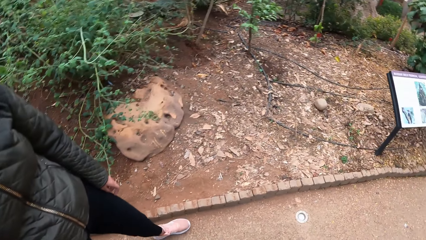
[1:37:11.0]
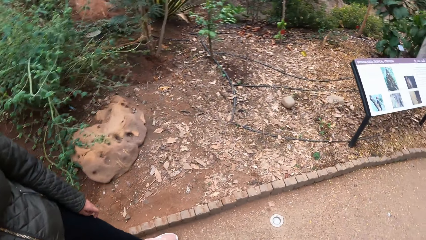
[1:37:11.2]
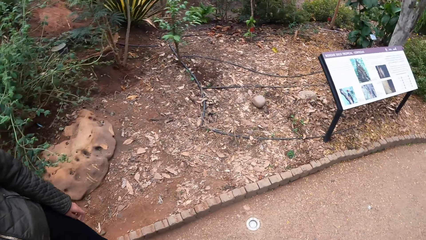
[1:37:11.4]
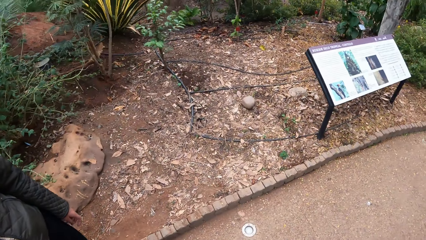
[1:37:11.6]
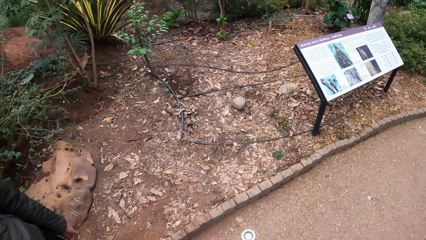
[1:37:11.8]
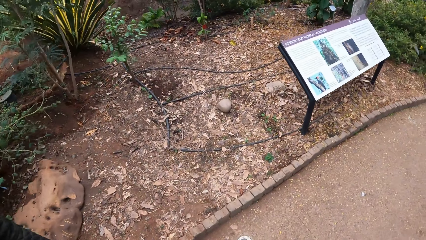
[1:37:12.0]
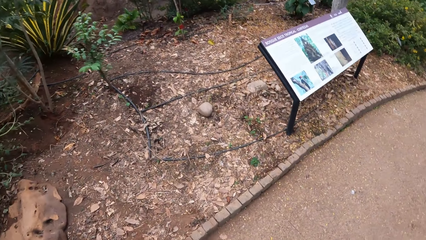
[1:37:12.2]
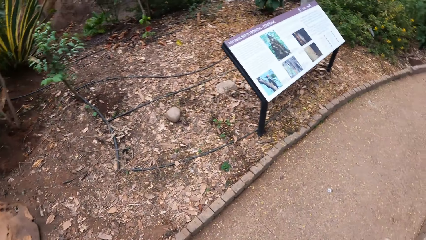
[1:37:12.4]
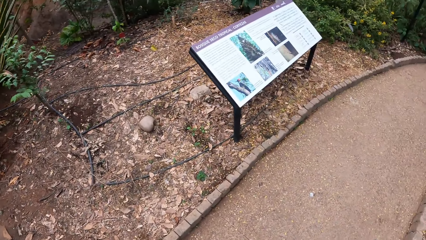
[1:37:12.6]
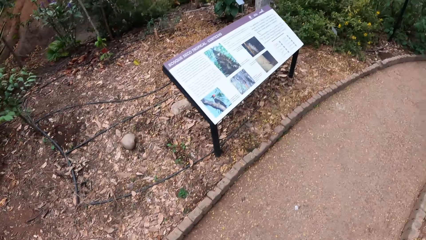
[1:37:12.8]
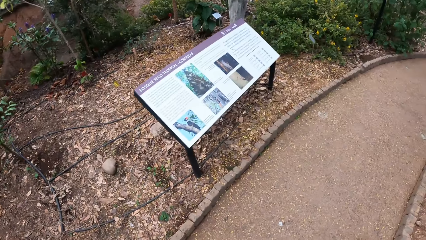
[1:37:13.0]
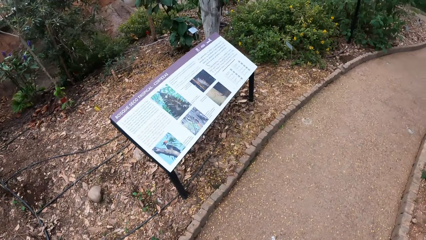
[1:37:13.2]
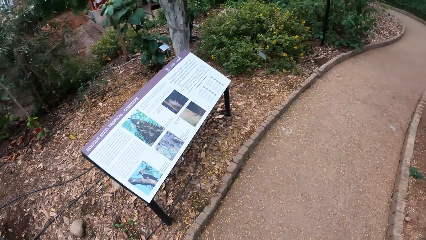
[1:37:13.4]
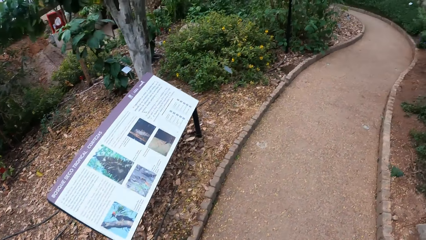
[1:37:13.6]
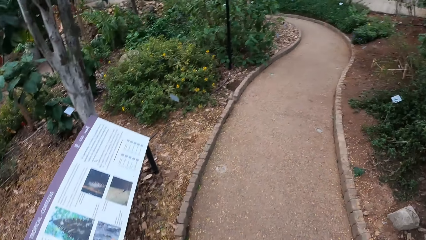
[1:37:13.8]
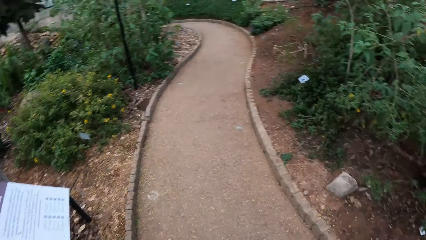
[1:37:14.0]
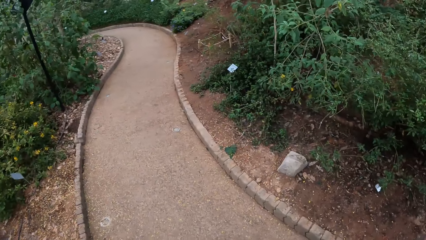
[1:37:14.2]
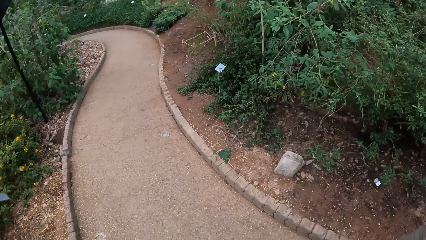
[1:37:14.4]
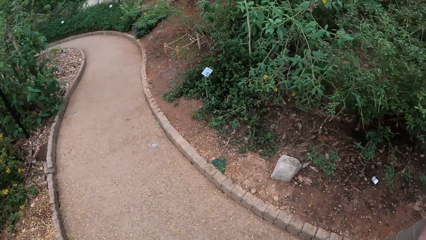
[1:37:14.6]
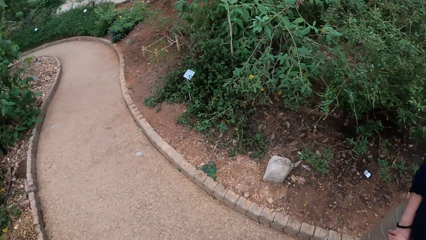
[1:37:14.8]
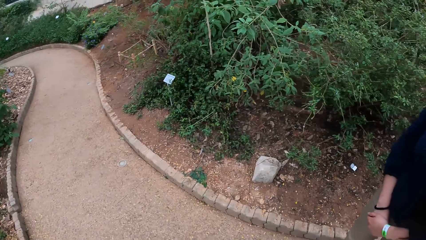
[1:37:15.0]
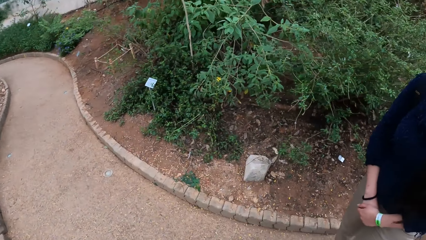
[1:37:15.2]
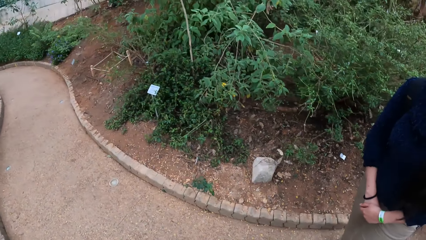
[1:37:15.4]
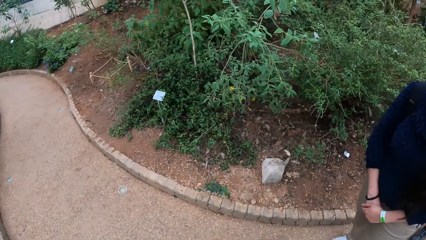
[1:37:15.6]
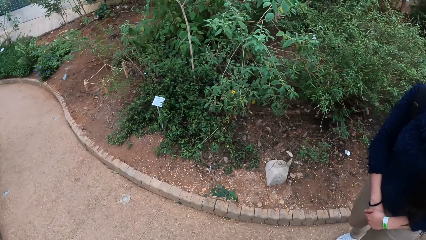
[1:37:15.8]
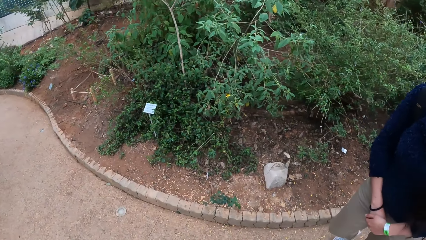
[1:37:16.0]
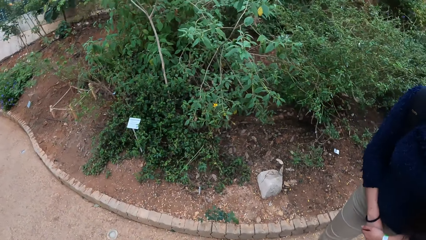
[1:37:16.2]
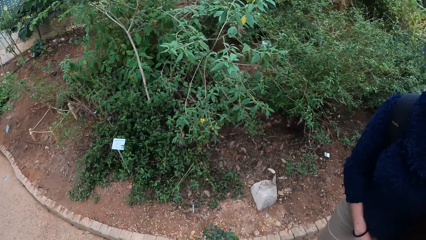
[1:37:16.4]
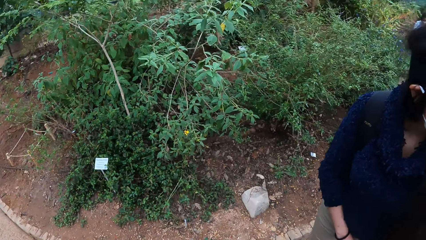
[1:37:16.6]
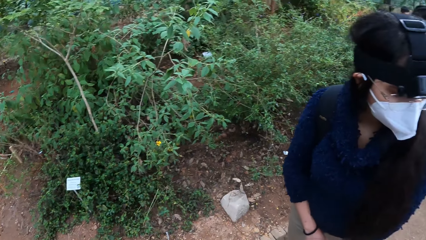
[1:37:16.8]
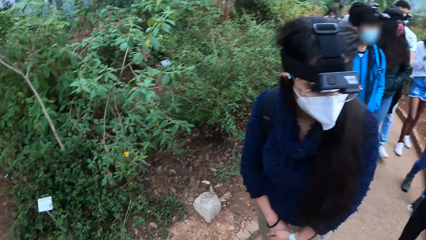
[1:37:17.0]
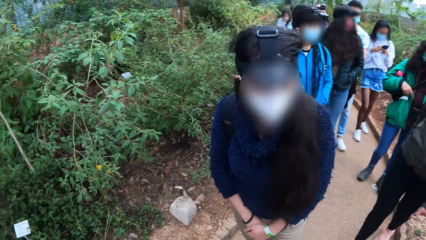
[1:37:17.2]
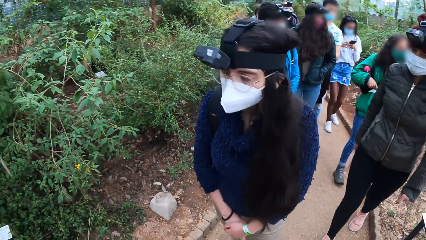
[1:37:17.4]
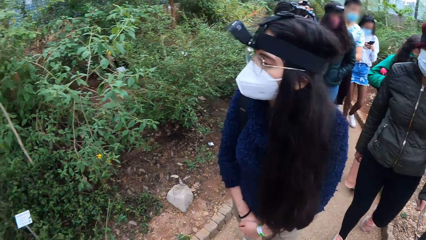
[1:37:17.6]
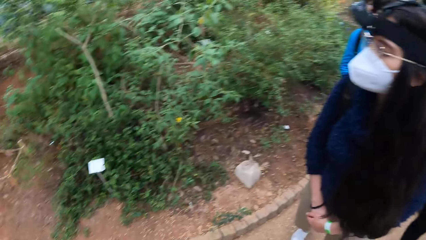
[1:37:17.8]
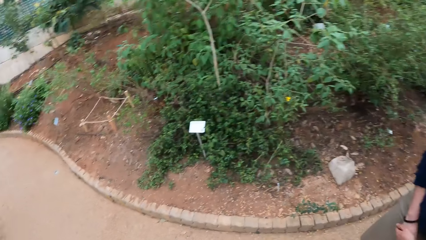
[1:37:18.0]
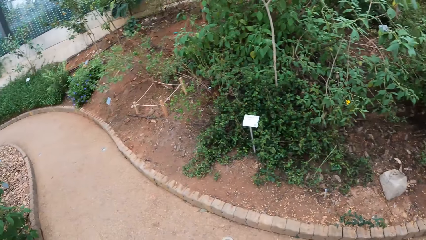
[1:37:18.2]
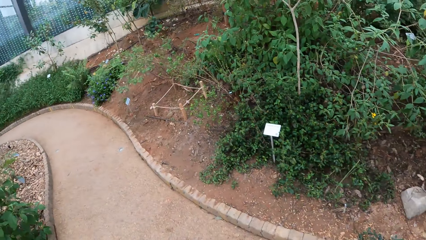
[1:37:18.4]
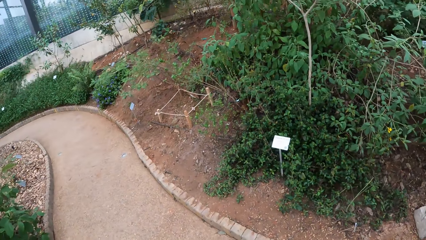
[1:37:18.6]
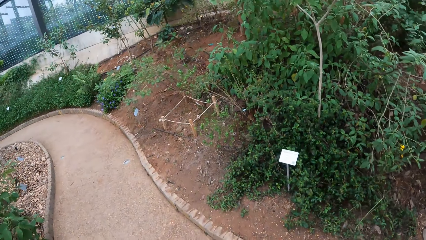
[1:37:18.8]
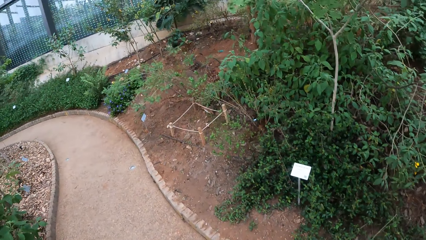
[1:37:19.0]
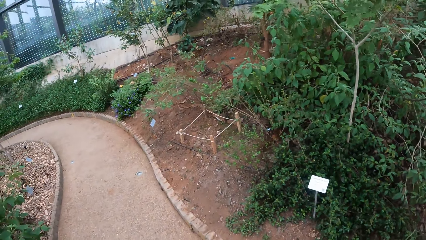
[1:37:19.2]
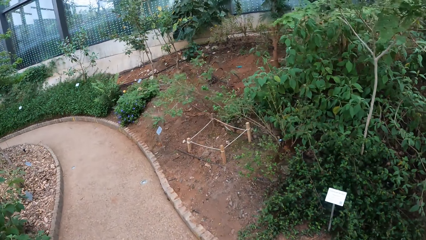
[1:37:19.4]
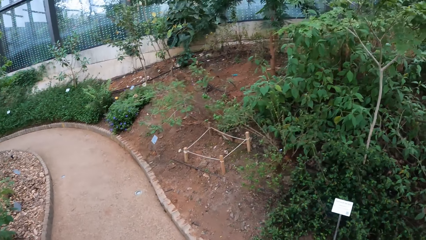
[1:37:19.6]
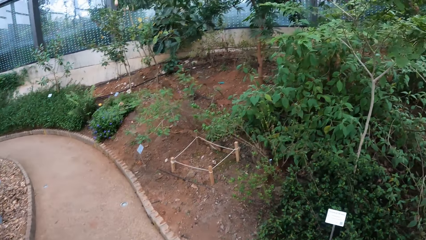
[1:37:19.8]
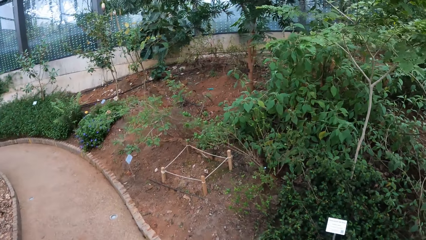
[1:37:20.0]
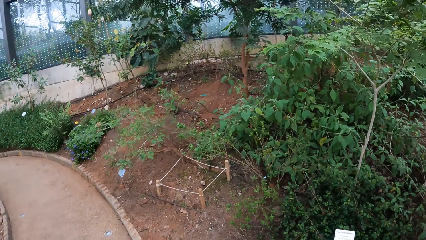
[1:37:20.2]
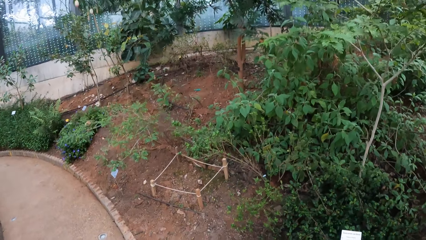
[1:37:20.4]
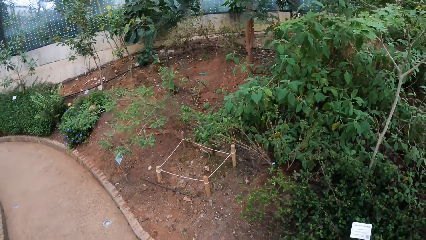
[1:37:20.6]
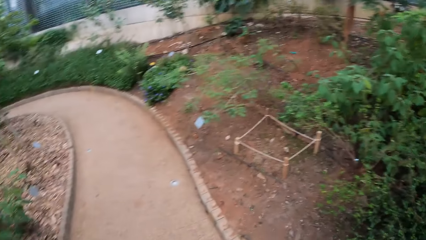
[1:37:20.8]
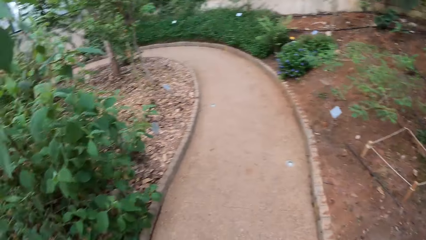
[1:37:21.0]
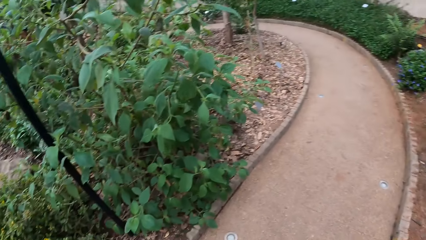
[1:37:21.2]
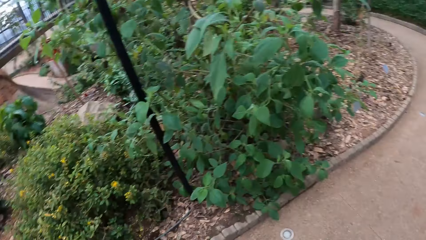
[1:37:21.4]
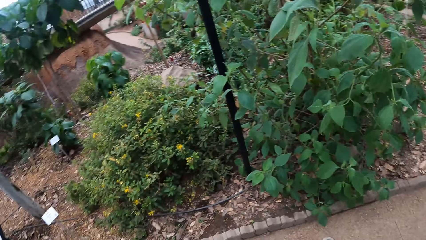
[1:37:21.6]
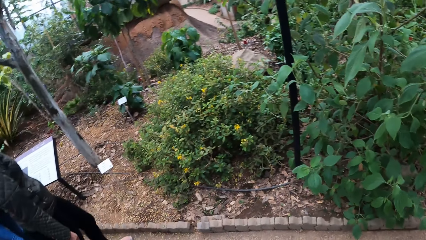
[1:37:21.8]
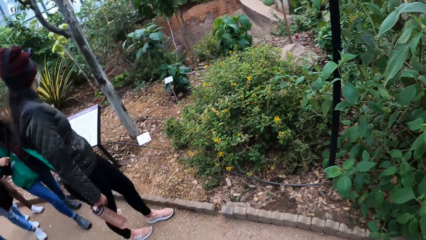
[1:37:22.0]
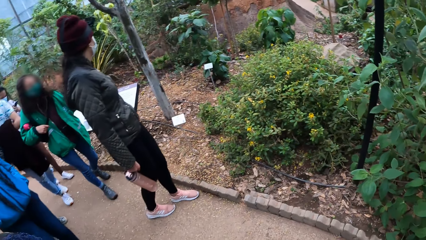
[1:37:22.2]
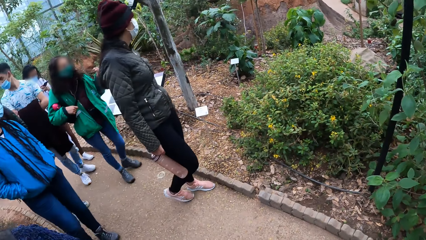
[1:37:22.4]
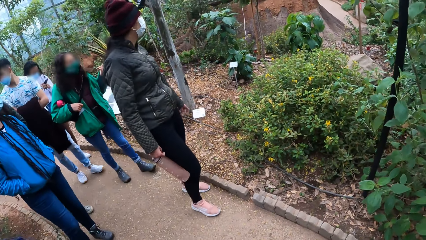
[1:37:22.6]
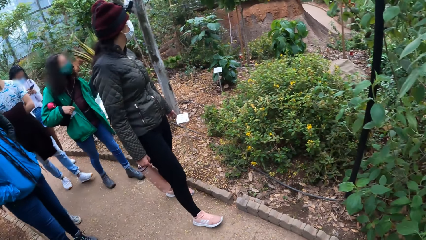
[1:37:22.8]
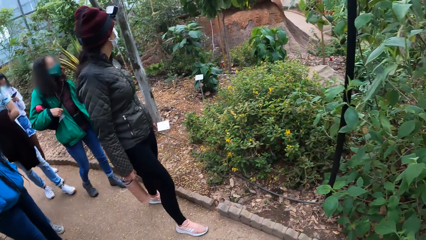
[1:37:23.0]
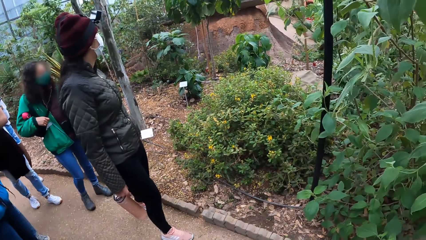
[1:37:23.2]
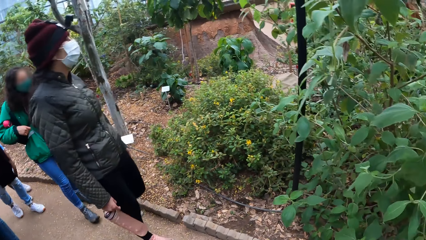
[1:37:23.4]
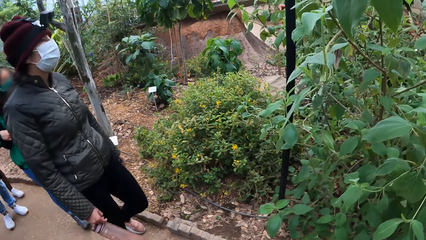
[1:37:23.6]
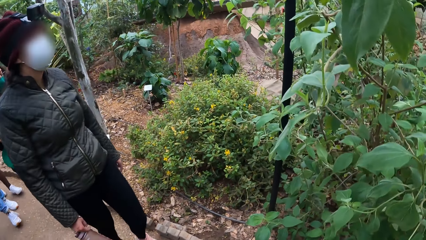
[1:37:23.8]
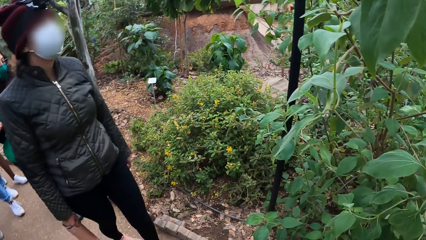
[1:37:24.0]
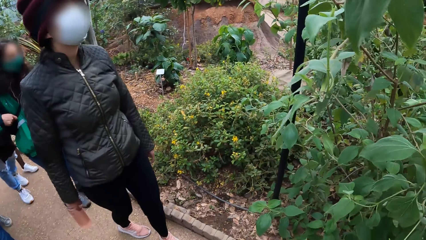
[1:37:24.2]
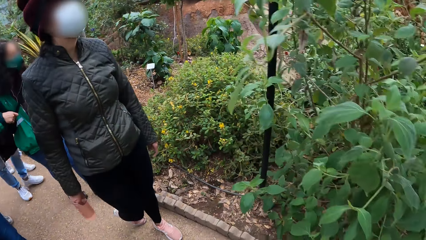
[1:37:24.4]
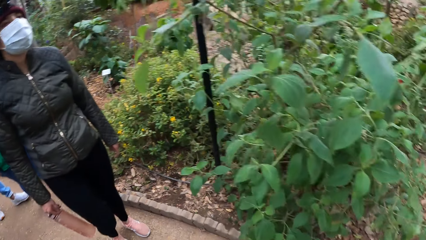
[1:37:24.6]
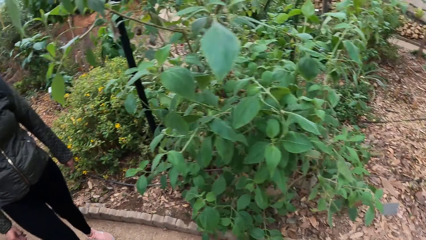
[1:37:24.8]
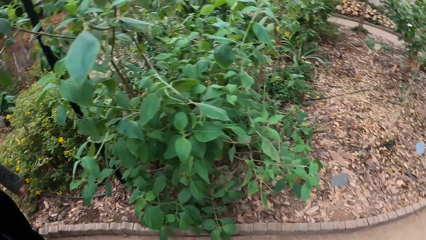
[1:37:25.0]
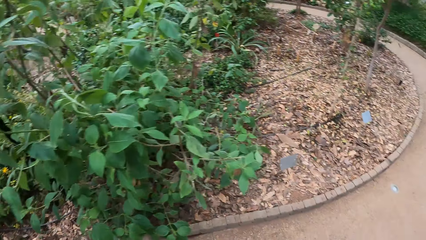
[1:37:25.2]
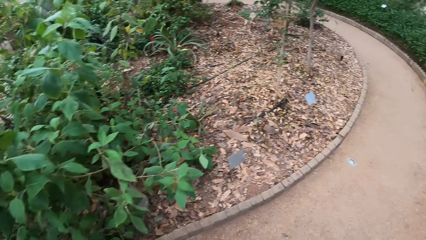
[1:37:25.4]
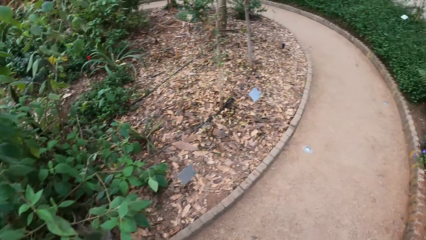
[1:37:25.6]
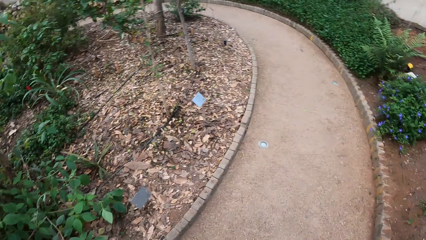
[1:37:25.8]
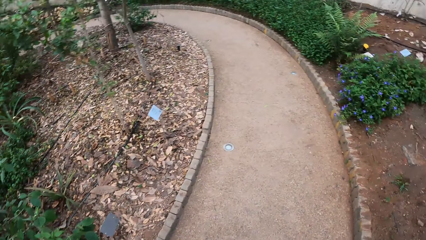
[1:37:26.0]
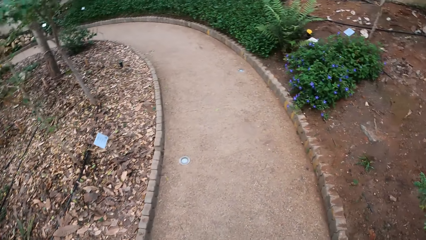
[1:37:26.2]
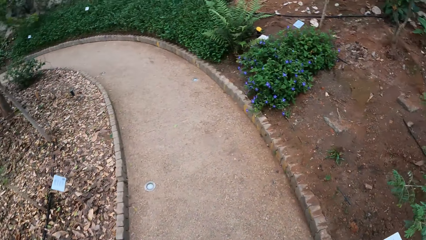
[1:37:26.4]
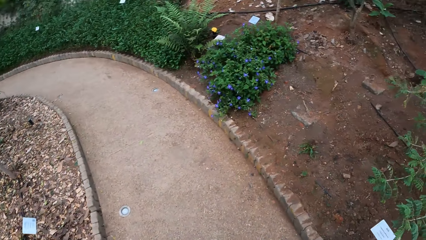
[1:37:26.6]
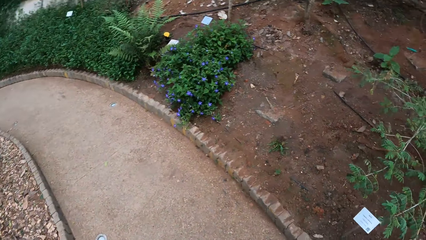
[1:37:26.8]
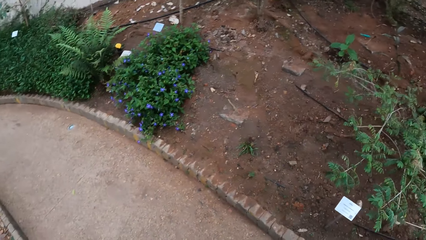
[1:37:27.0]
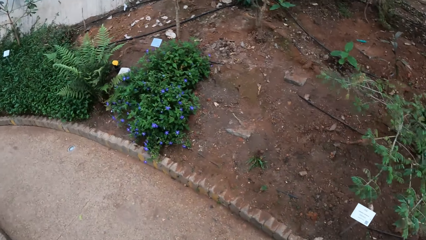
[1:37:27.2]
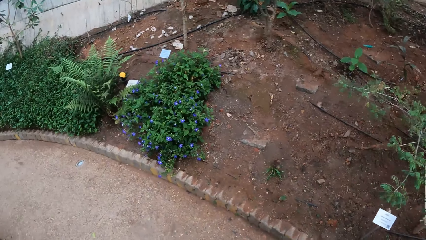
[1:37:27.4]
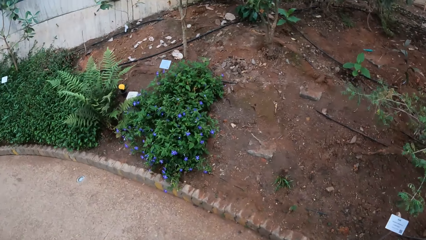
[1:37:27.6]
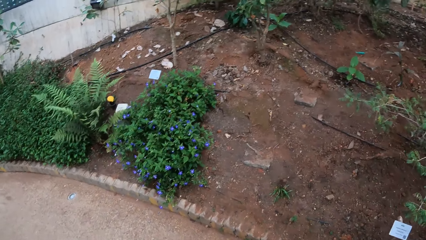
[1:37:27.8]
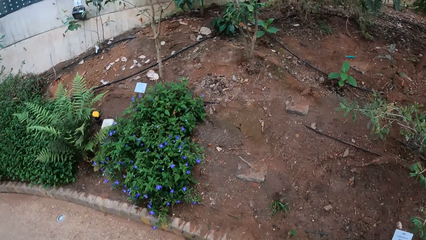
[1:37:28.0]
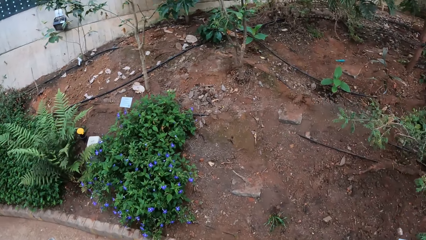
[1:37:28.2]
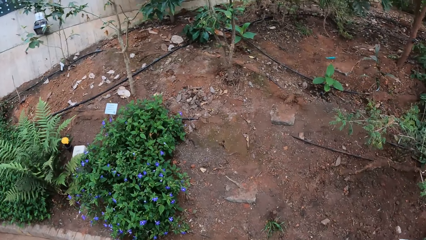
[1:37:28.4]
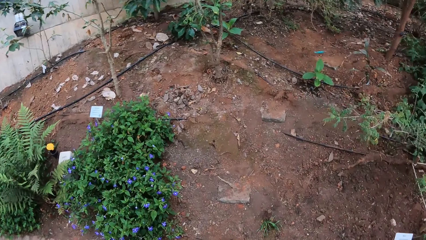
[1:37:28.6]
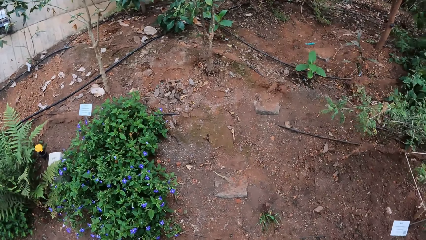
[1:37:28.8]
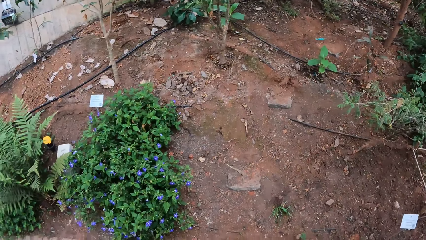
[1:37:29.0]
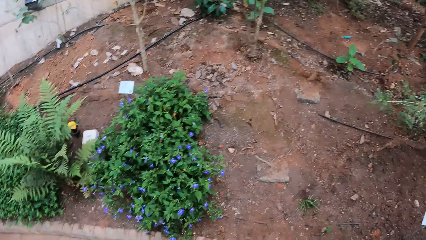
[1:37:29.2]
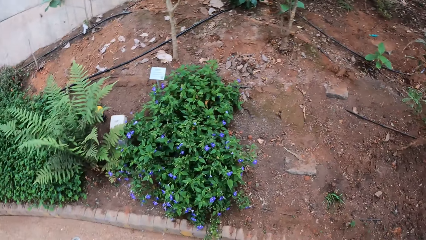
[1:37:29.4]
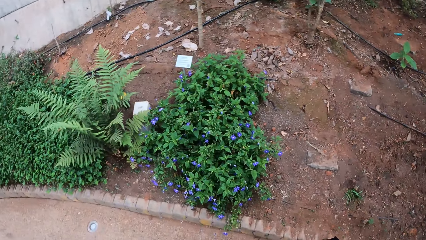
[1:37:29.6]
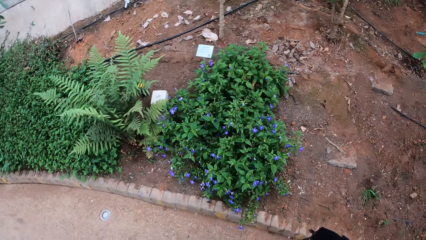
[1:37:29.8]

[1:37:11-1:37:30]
The camera wearer walks on the pavement. A woman walks along the path. The camera wearer looks around. Another woman walks along the path. A man walks along the path. Another man walks along the path. Another woman walks along the path. The camera wearer looks around. They walk on the pavement.
